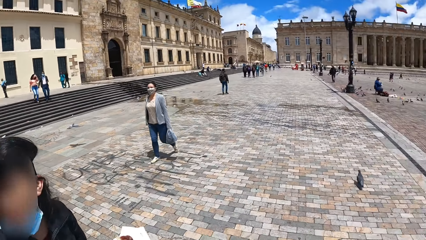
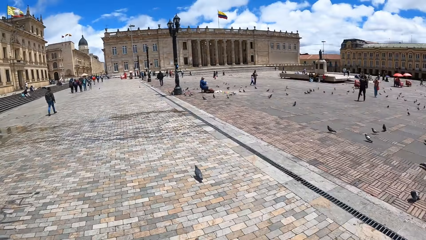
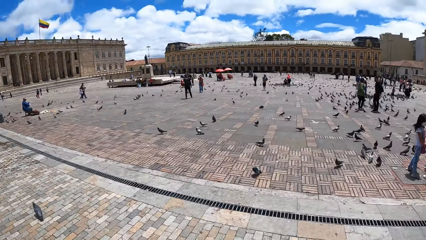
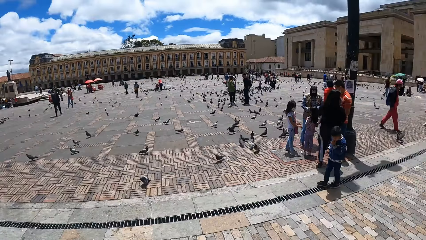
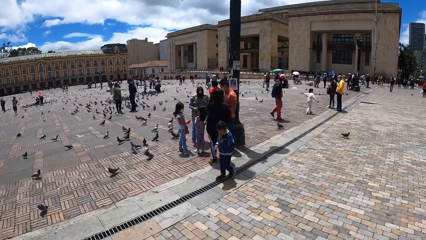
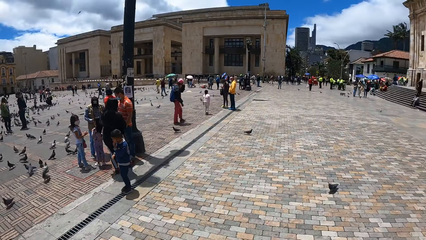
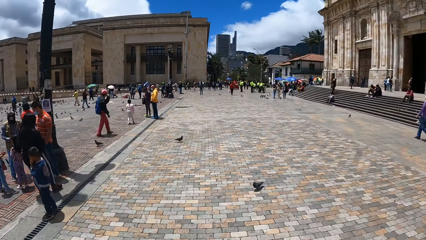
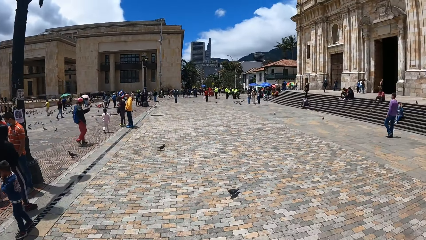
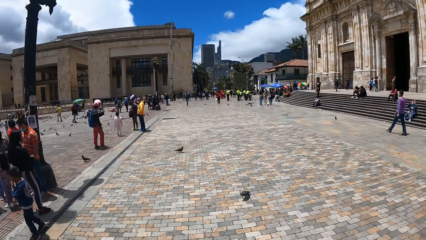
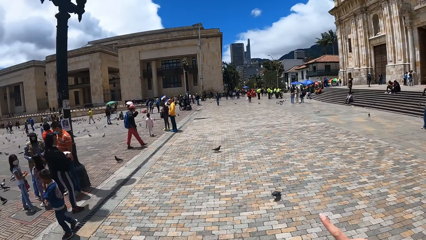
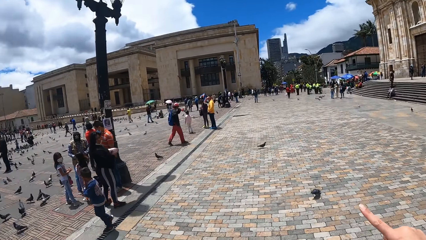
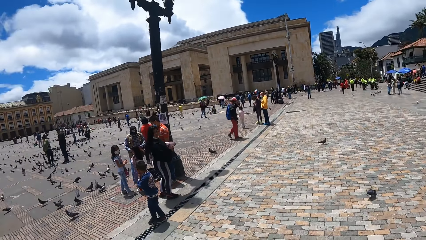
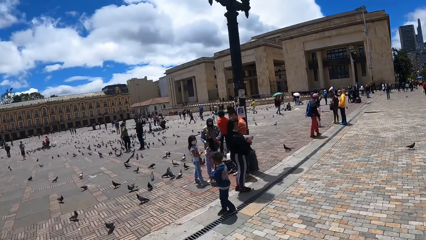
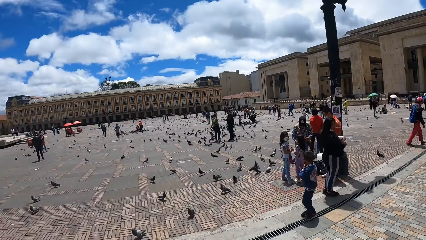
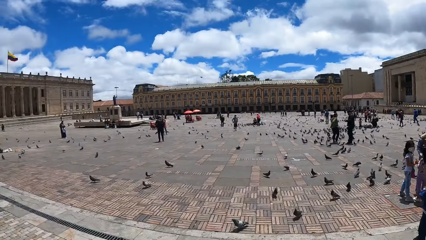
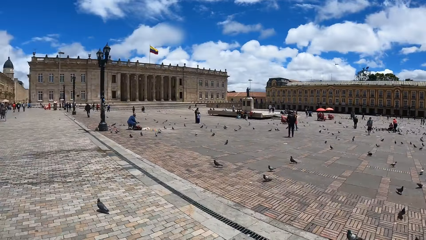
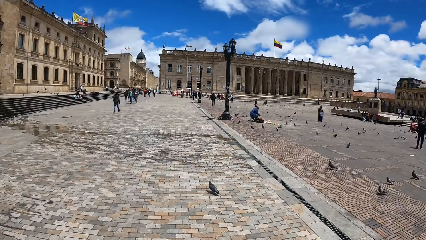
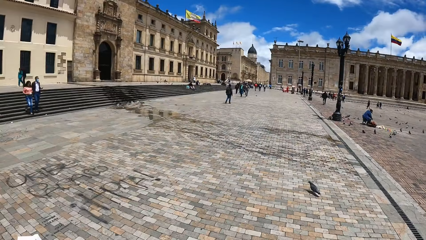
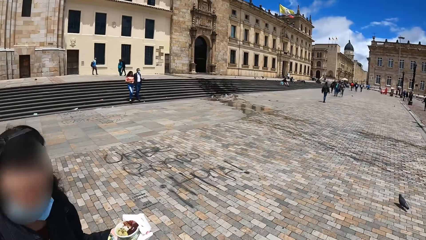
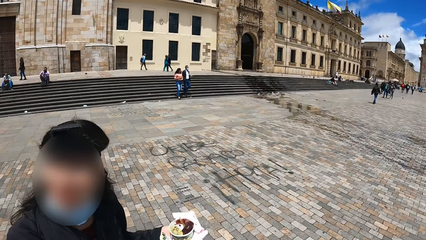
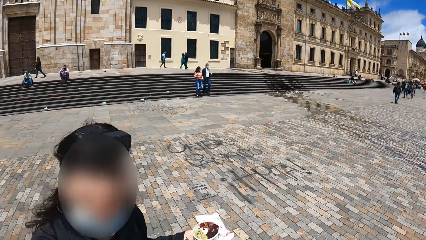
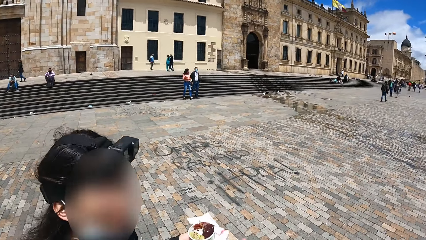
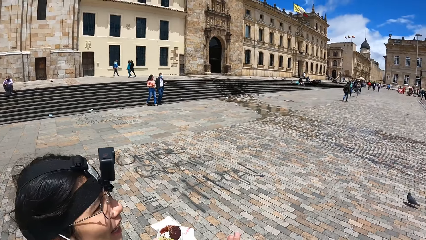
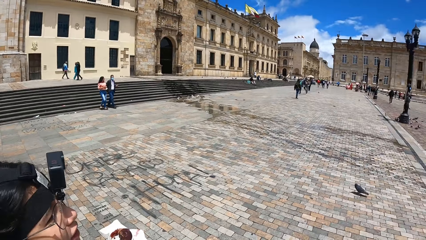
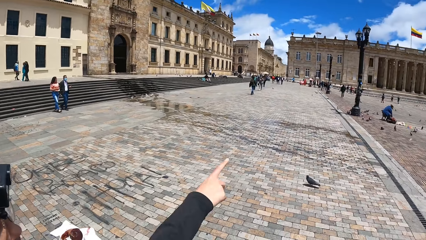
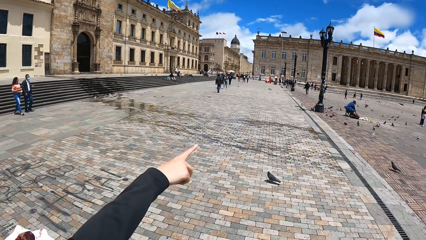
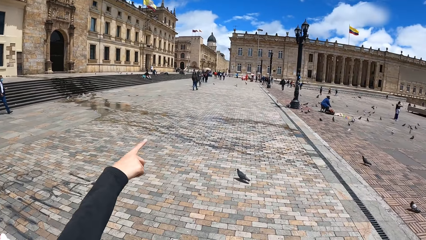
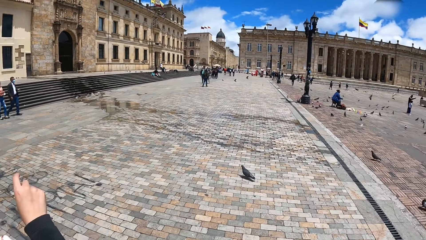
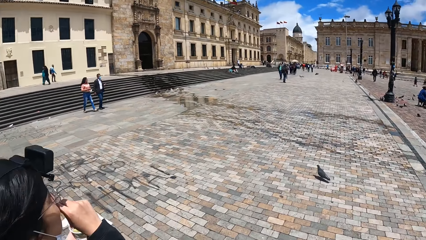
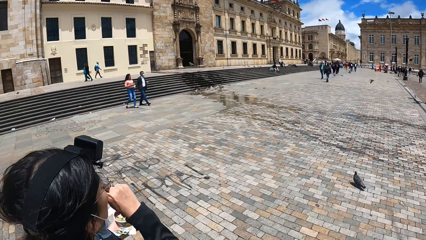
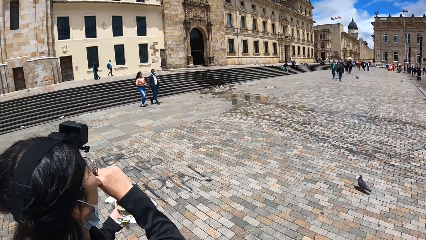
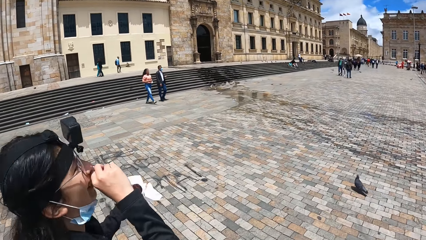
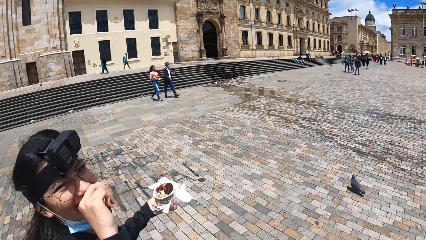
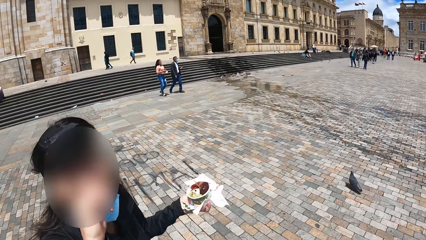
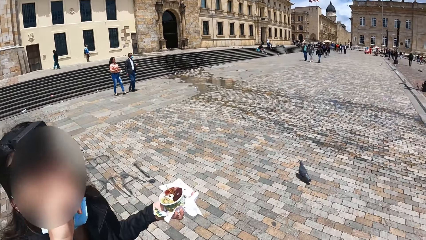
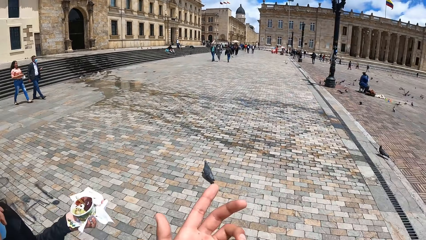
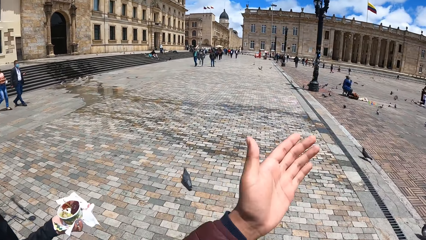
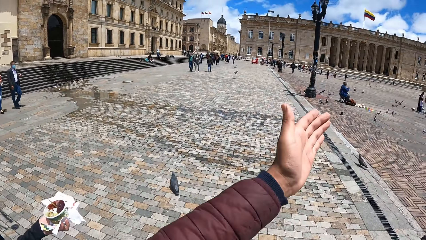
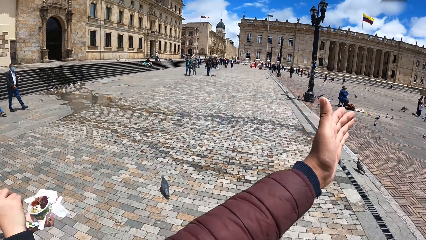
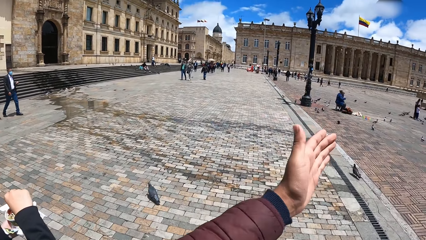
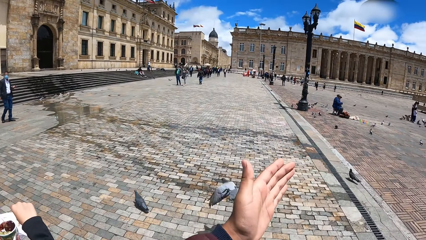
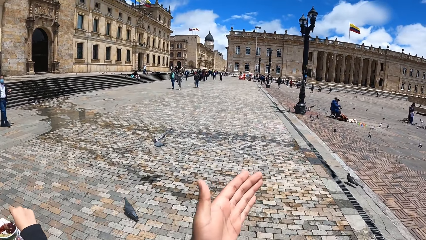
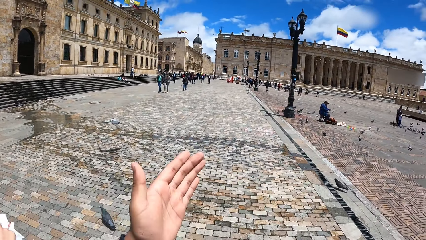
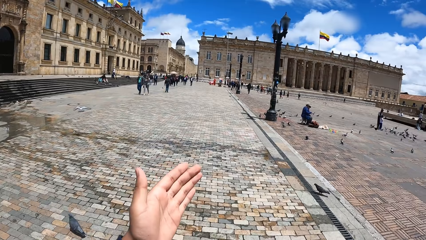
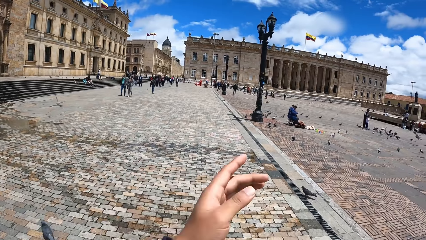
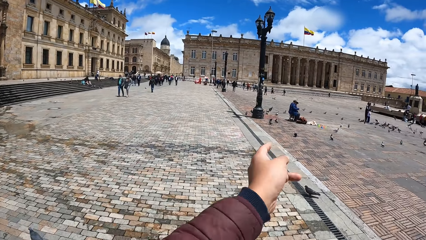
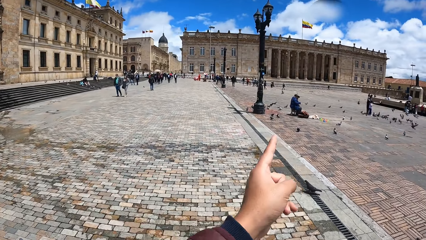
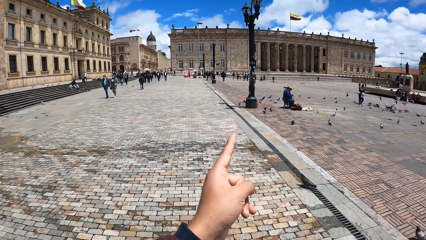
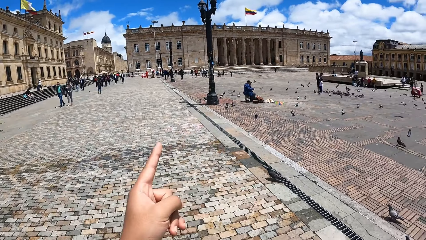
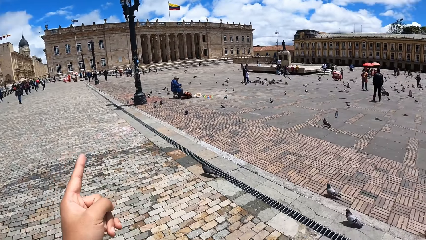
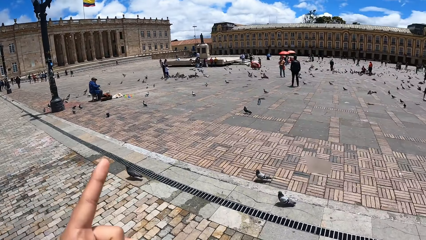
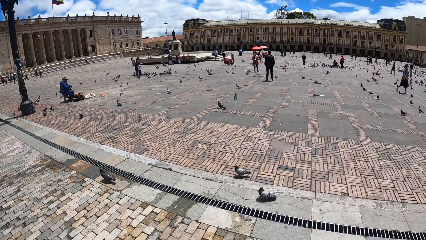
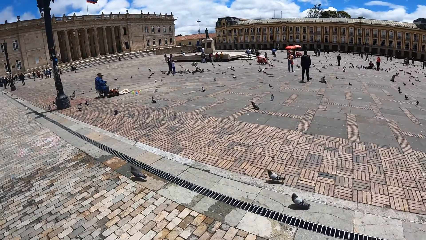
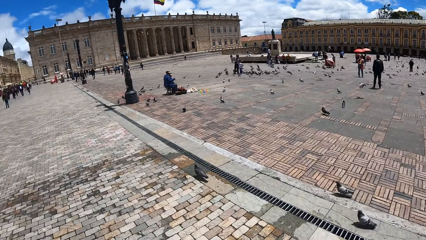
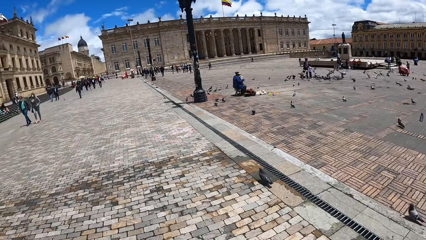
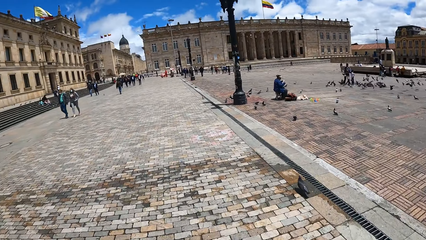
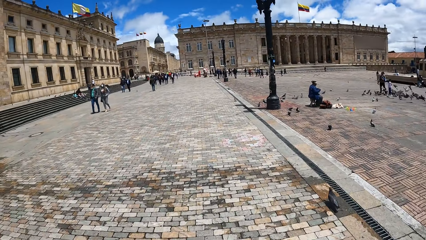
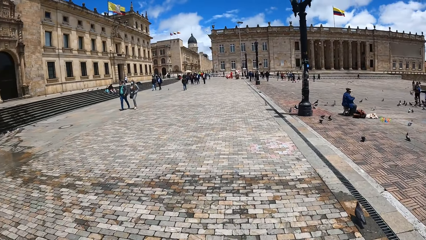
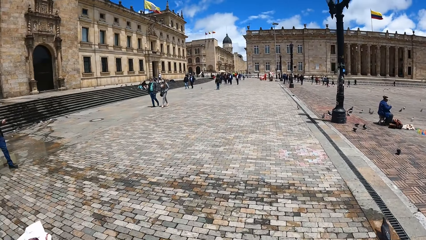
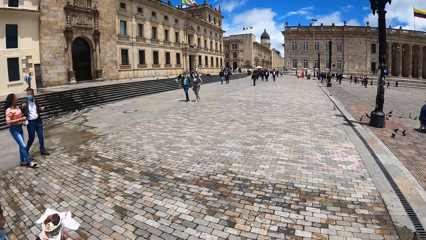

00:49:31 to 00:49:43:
The woman converses with the camera wearer. The camera wearer turns around. They look around the open place. They look forward. They turn around. The woman converses with the camera wearer and nods. The camera wearer looks right. The woman points forward. The camera wearer looks left. The woman touches her nose. The camera wearer looks right. They converse with the woman and gesture at the woman. They walk forward. They turn right. They turn left. They look around the open place.

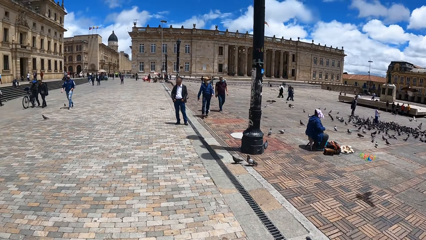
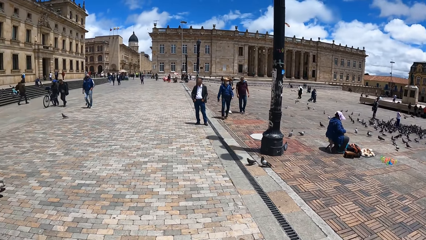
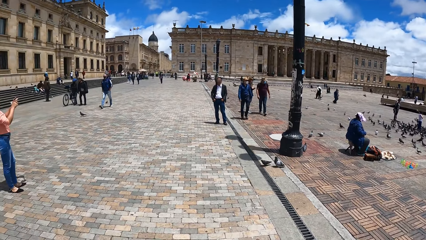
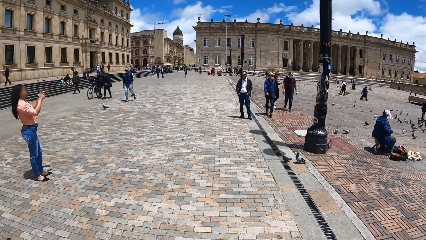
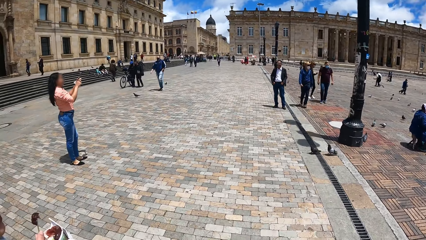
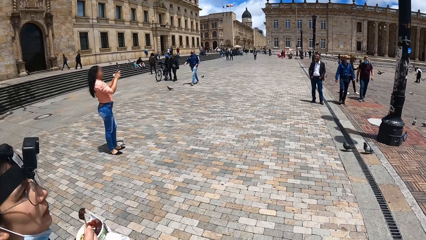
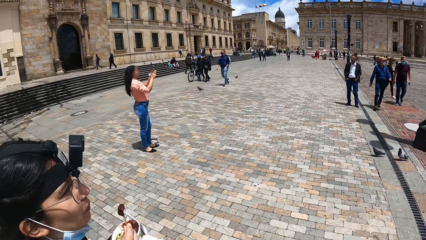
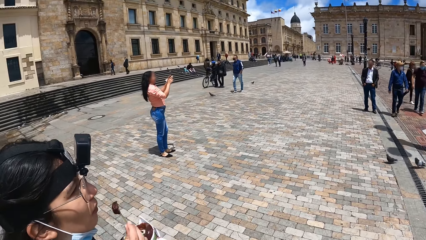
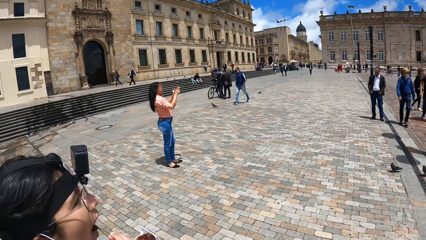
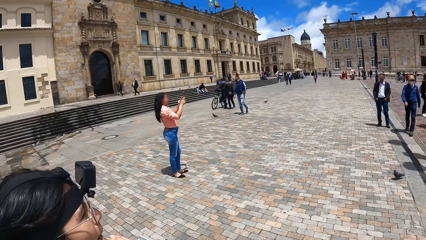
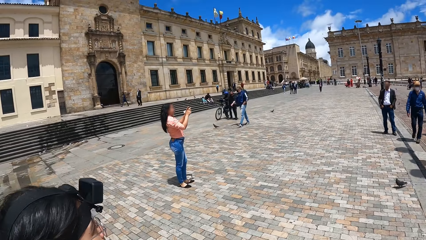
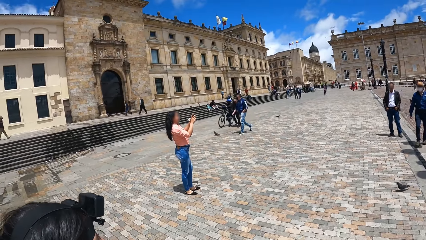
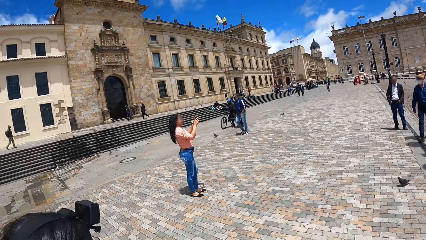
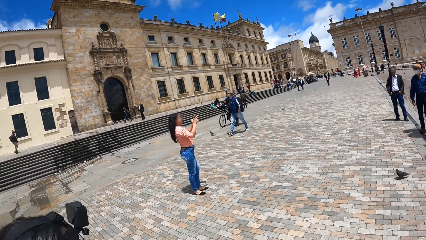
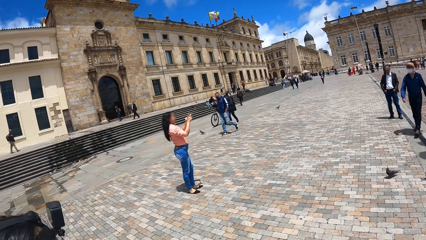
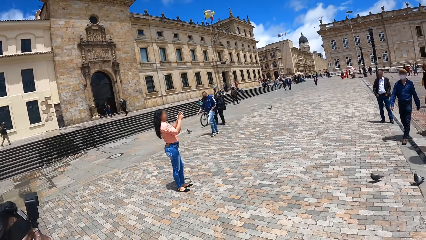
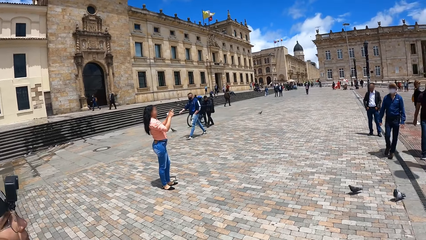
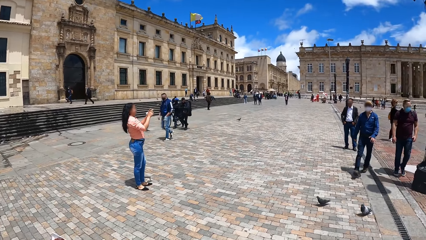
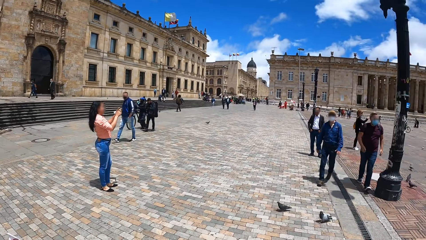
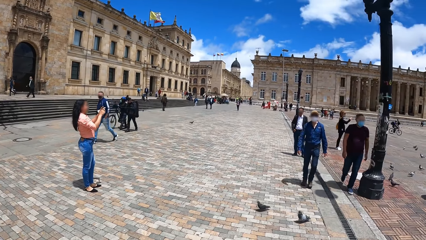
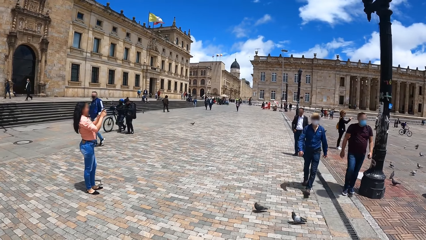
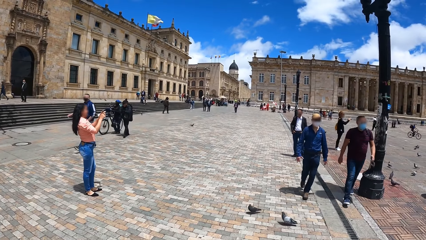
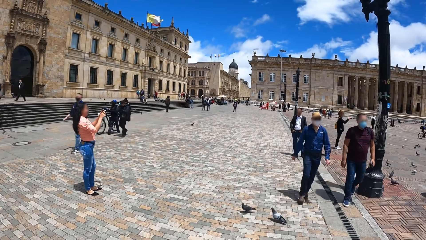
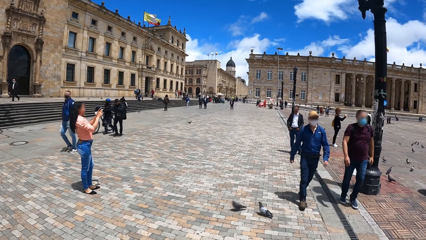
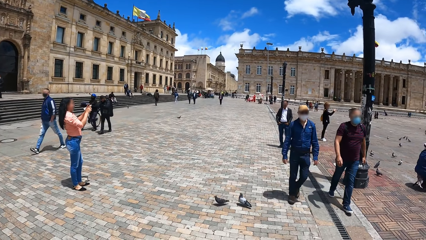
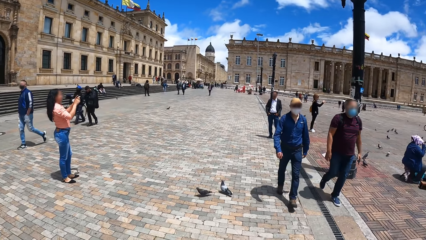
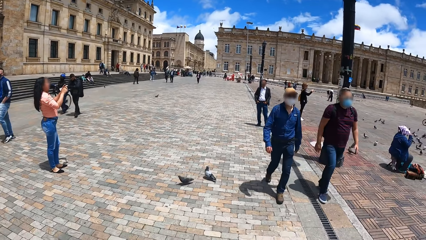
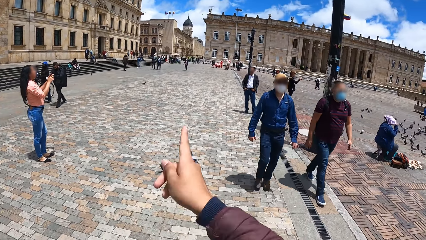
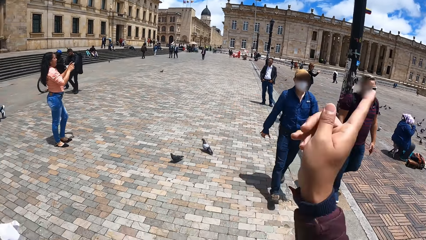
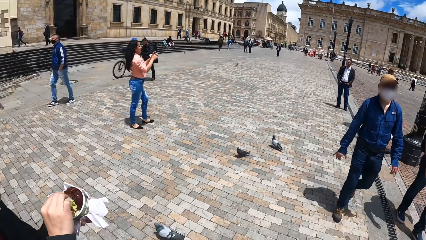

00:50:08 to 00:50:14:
A person eats a snack. The camera wearer points.
